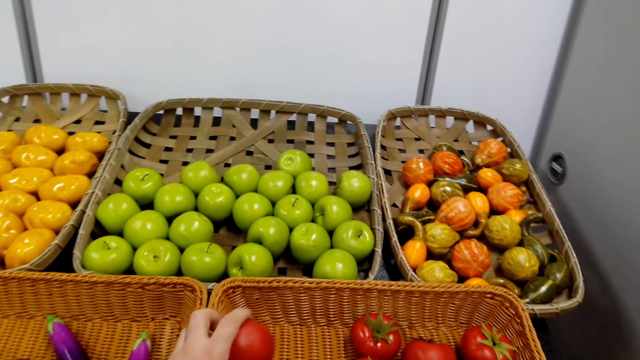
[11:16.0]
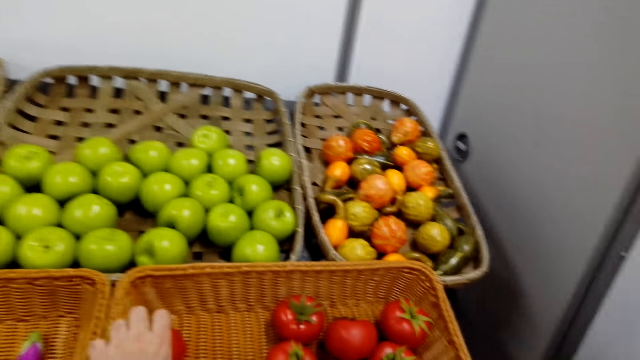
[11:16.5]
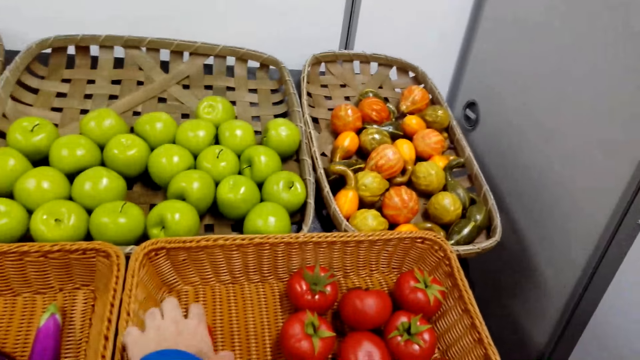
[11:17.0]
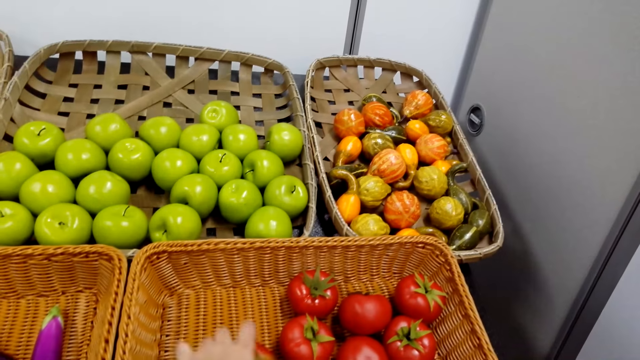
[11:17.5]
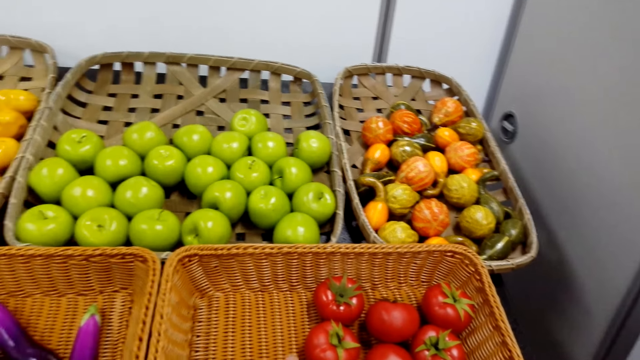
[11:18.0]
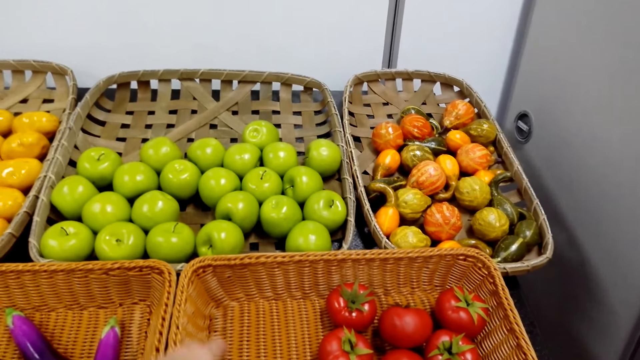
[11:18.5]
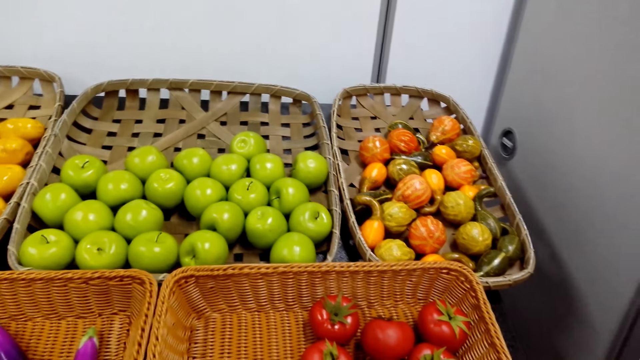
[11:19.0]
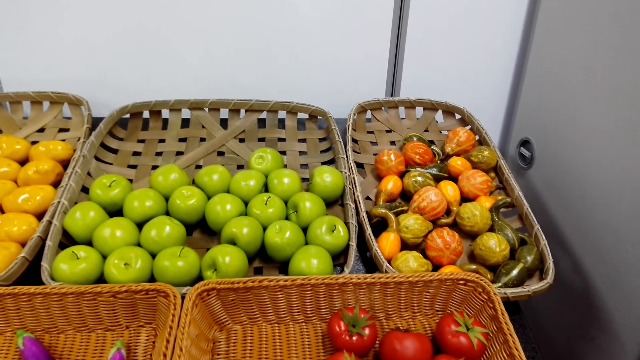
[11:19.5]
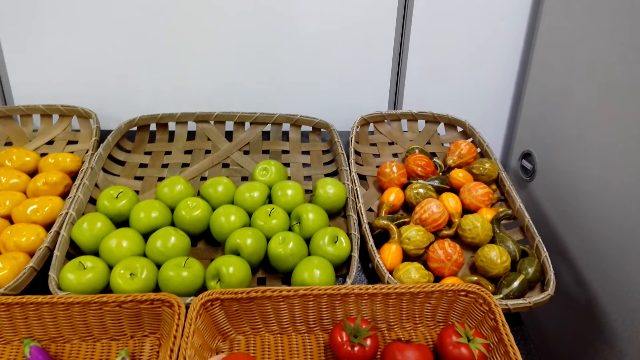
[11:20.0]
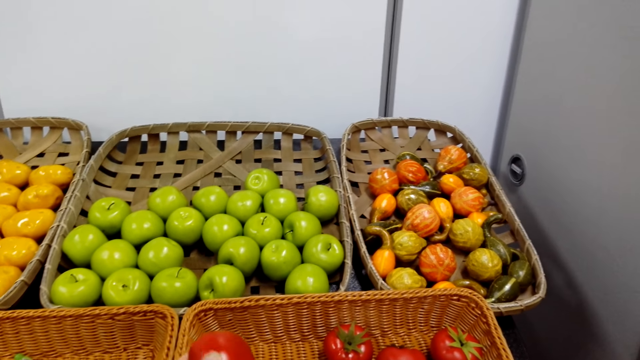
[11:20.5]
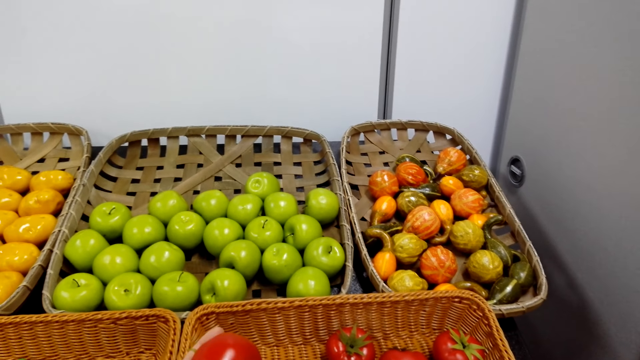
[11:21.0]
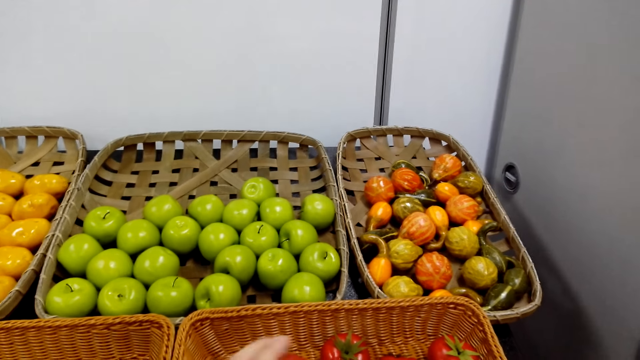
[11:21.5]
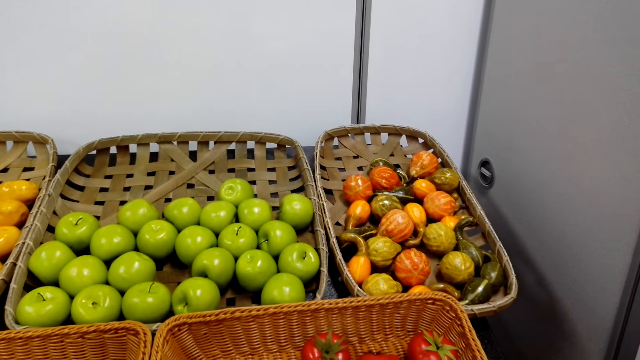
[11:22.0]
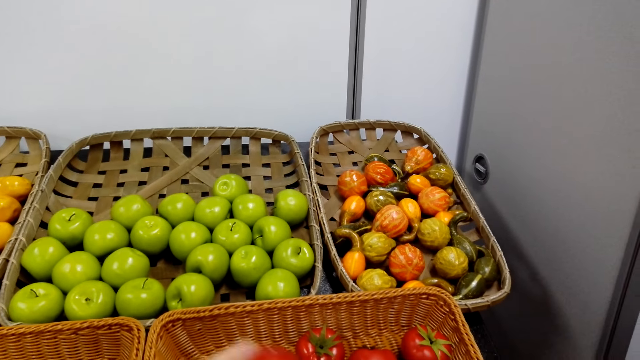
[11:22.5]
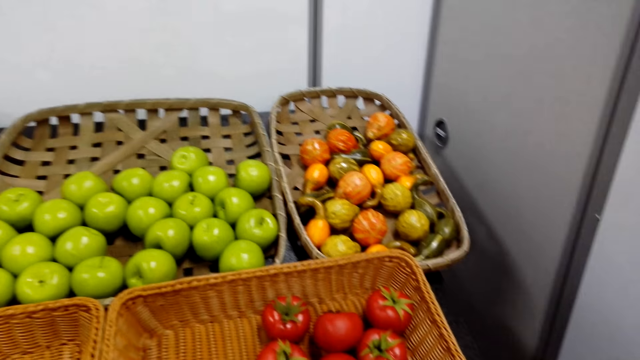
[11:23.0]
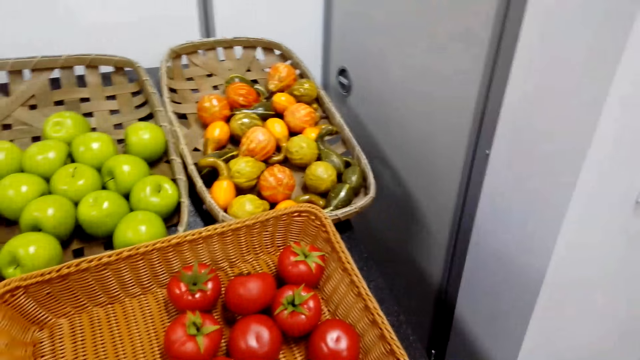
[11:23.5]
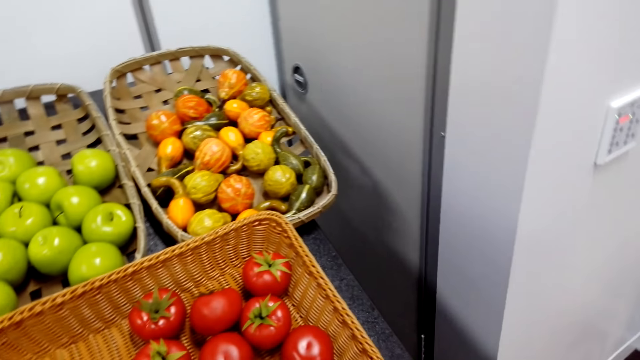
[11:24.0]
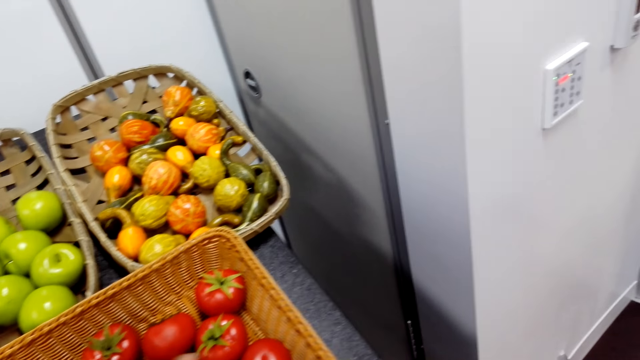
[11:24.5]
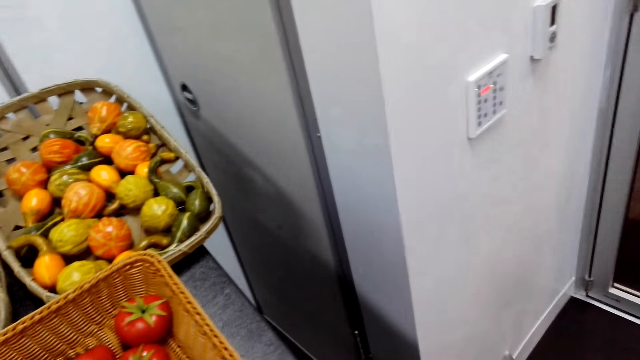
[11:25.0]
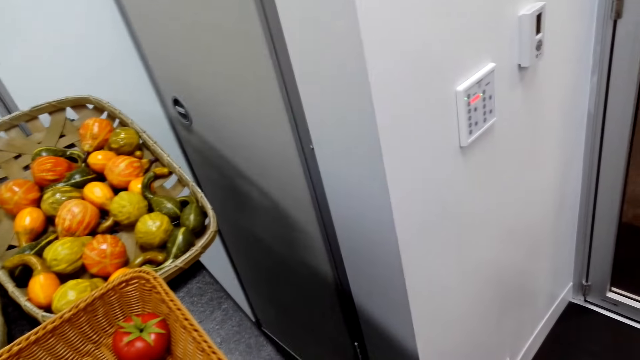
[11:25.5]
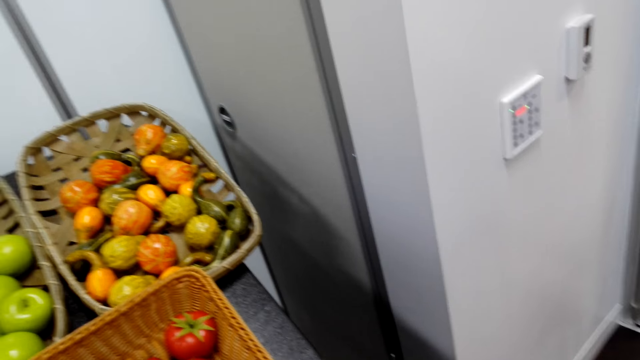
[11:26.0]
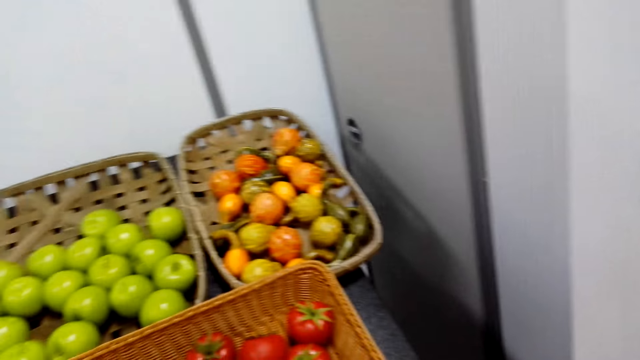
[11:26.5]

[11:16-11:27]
The camera wearer returns a tomato on the basket. They hold the tomato.

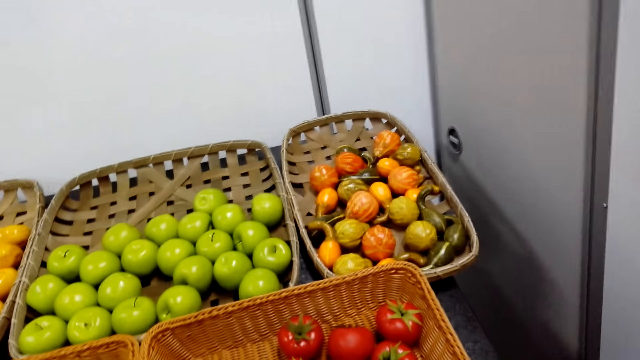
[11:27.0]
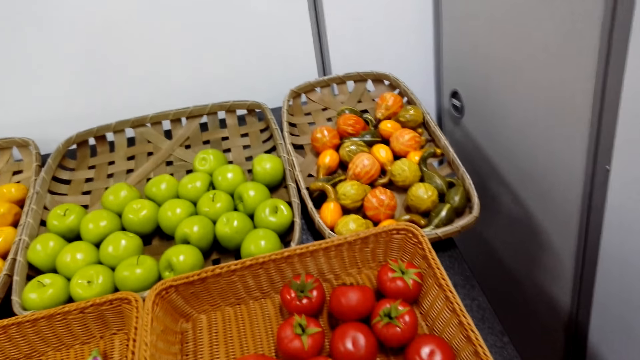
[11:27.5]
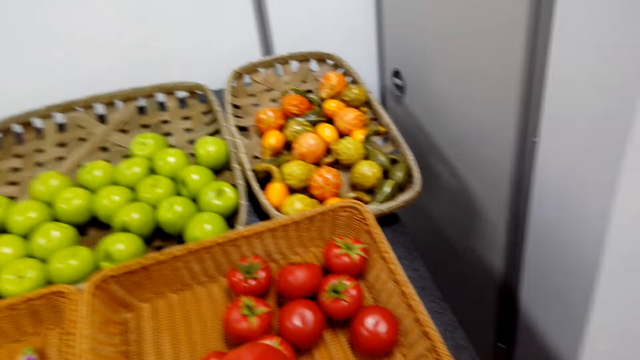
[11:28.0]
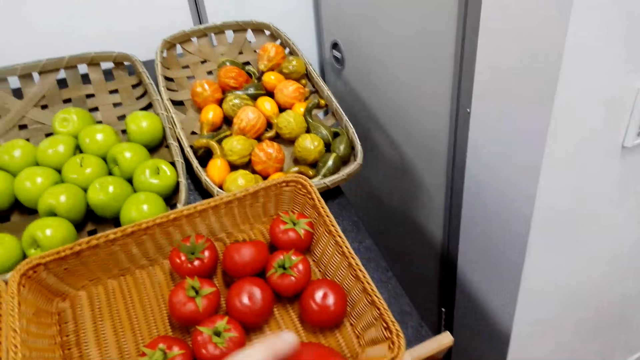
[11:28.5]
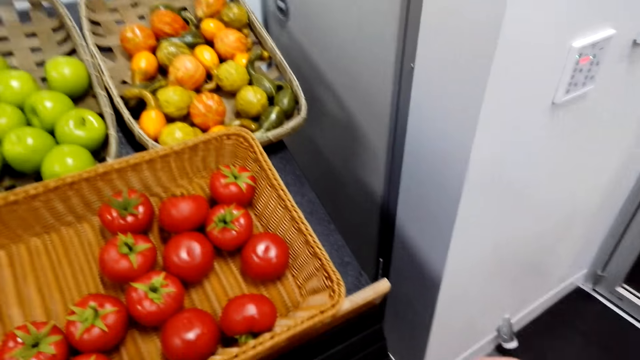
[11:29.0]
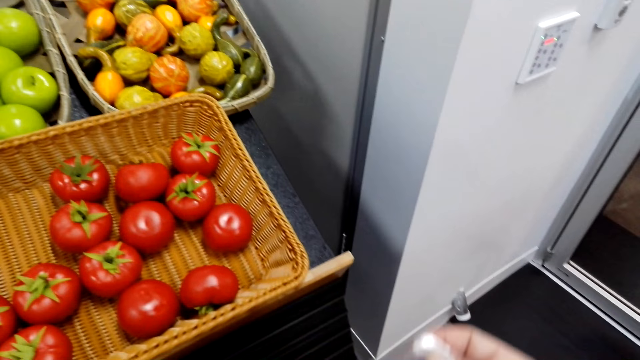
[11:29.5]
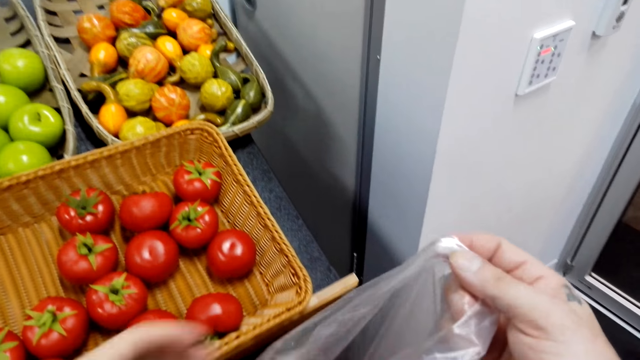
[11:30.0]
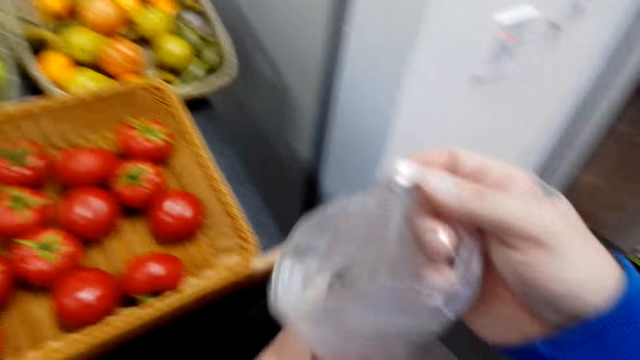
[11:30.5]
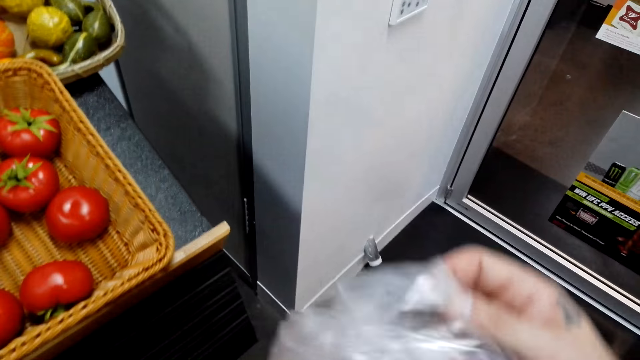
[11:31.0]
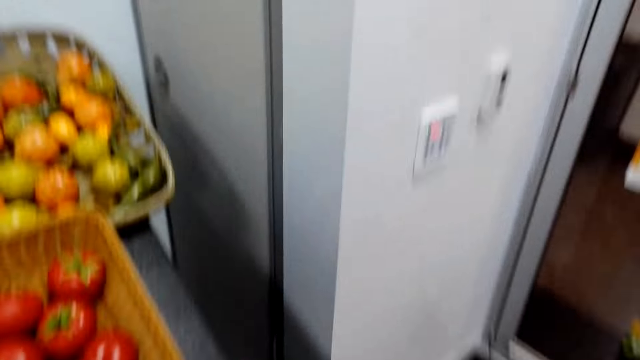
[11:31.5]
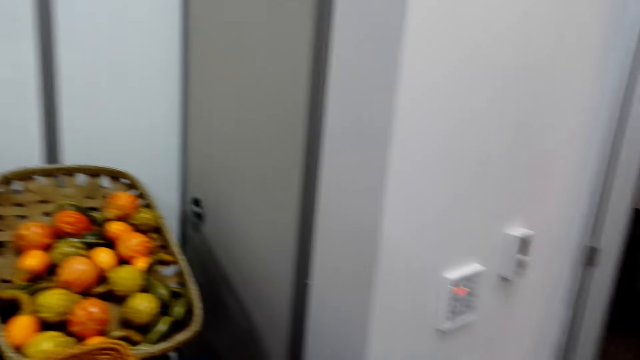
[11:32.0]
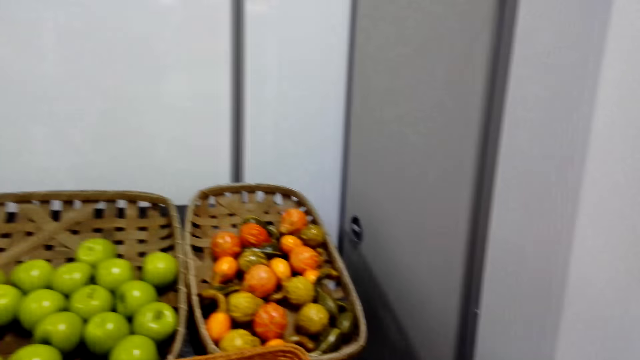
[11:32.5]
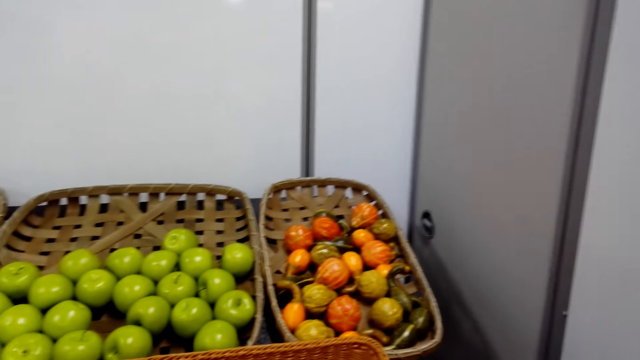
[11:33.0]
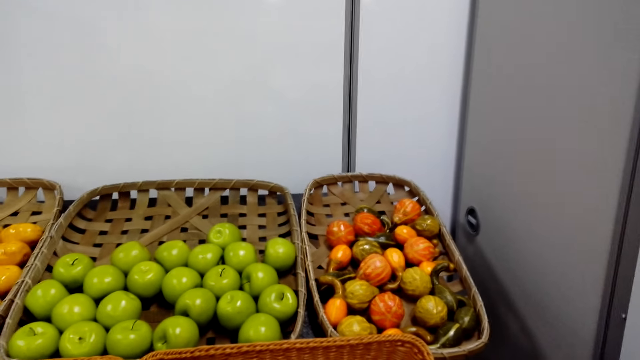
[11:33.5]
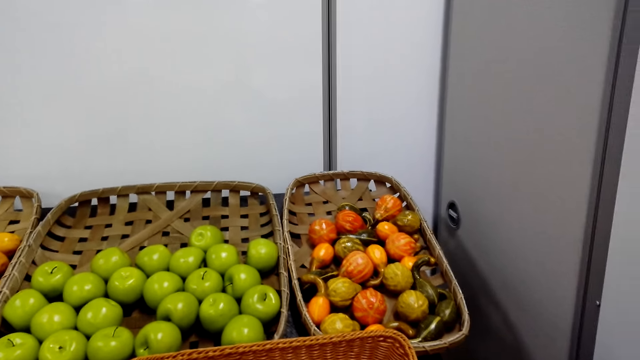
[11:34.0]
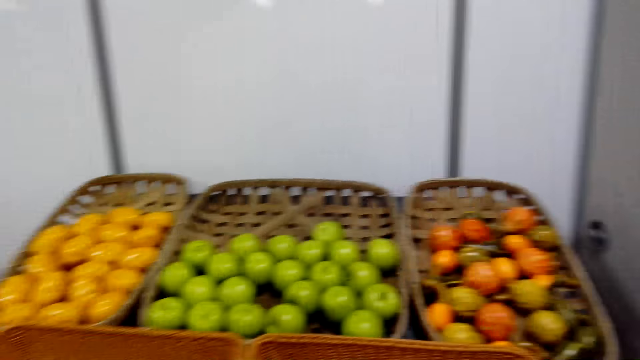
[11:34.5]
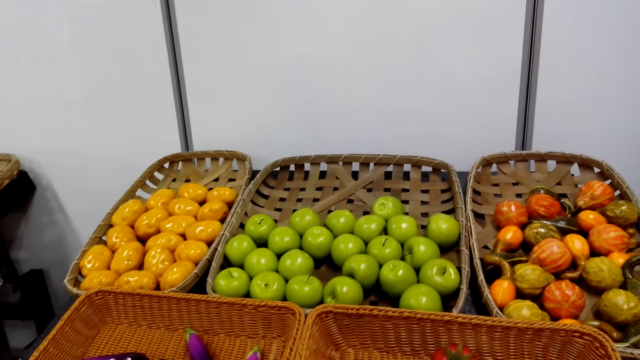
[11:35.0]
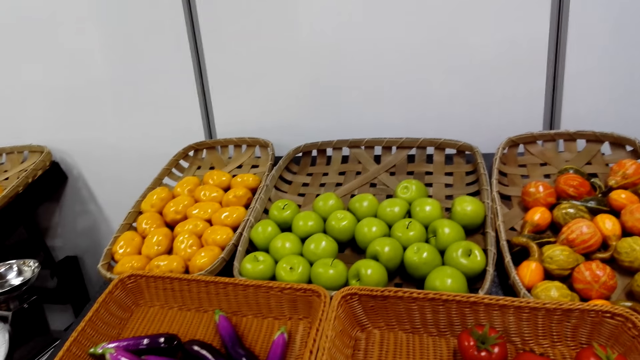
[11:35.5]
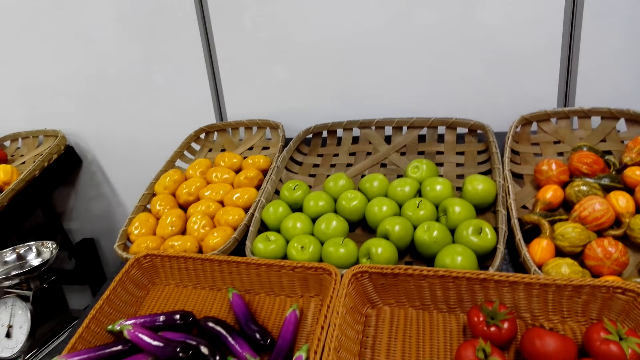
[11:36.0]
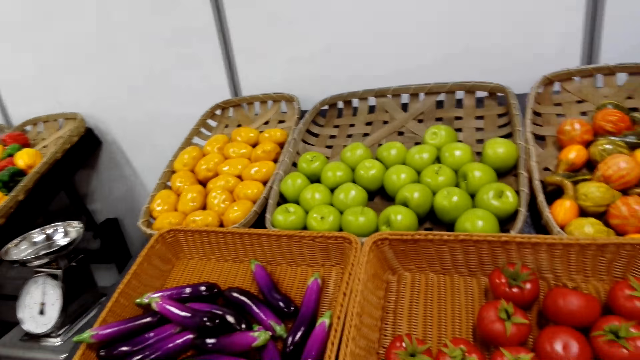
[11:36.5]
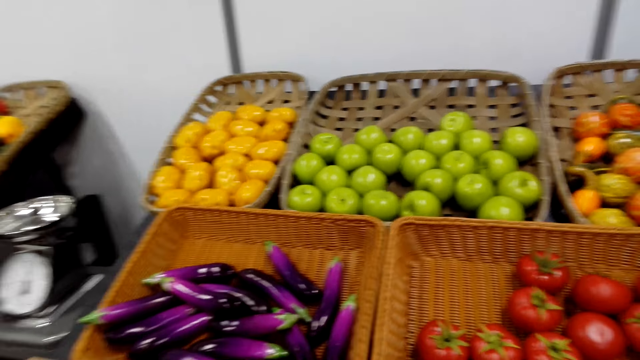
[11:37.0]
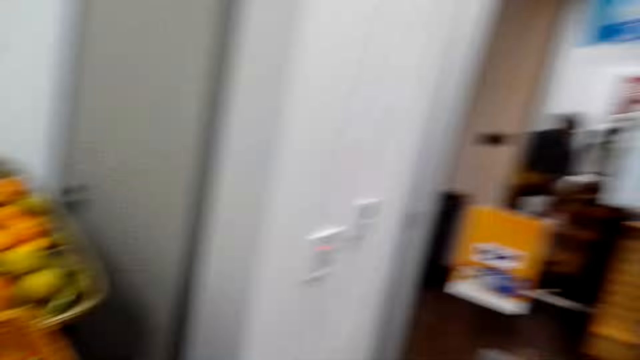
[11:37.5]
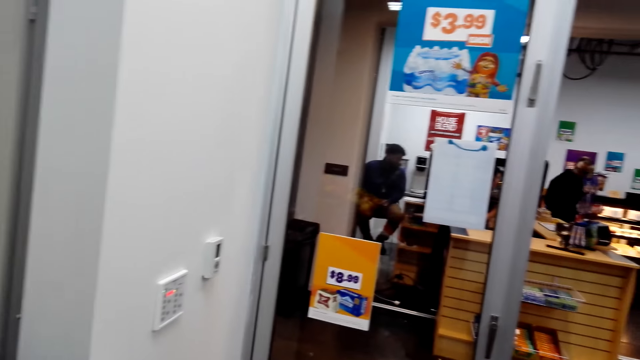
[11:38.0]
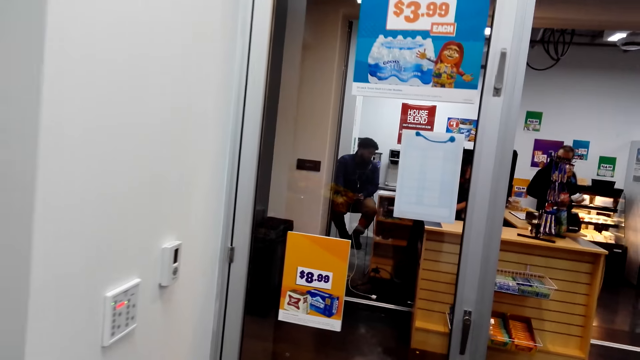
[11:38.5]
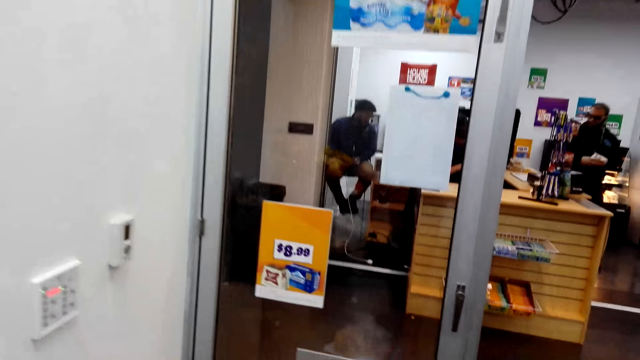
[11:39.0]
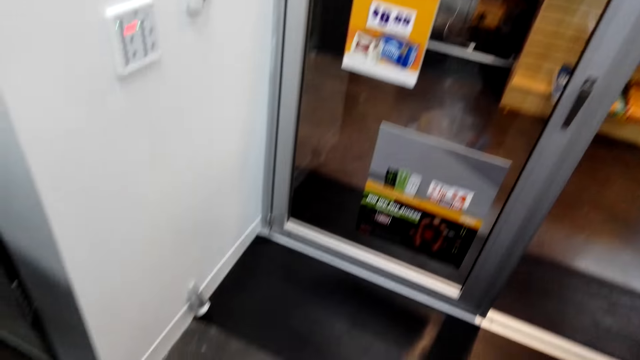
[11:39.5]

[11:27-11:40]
The camera wearer puts a tomato in the polythene bag. They hold the polythene bag and tie the polythene bag. They look around the supermarket. They look around.
